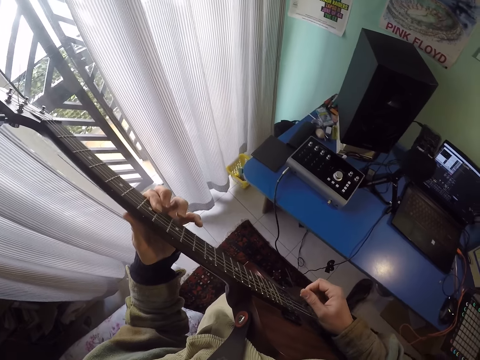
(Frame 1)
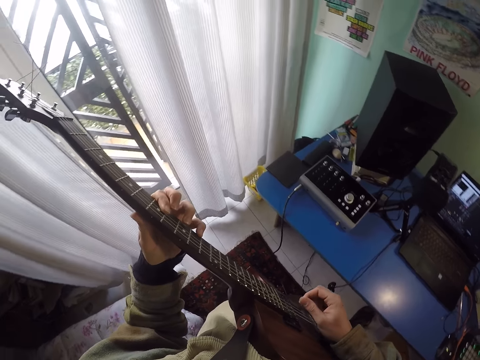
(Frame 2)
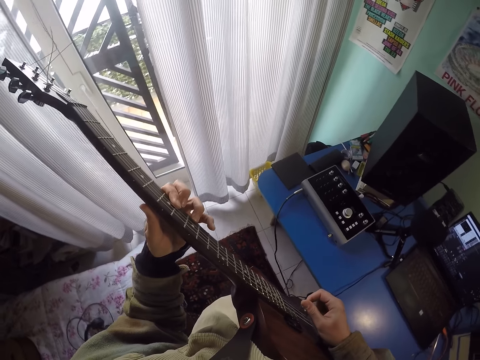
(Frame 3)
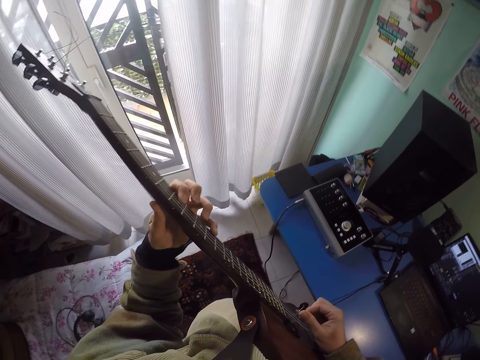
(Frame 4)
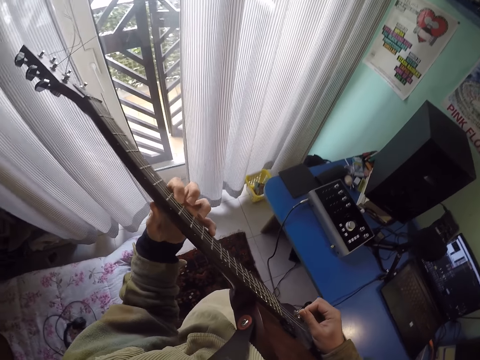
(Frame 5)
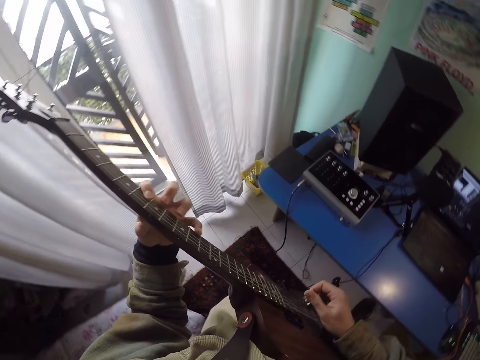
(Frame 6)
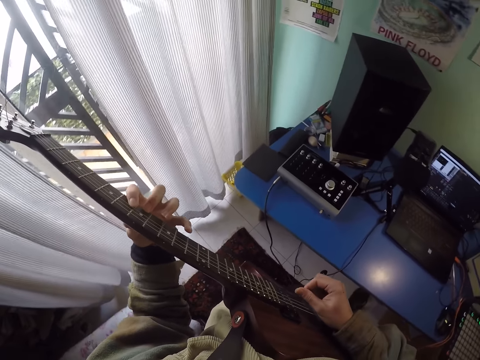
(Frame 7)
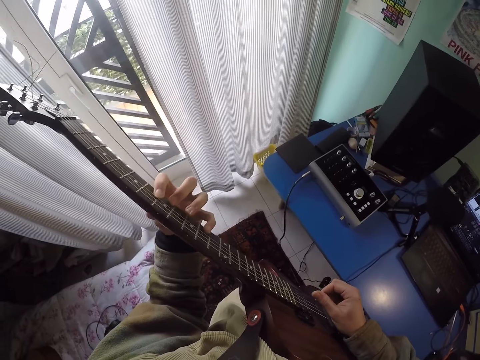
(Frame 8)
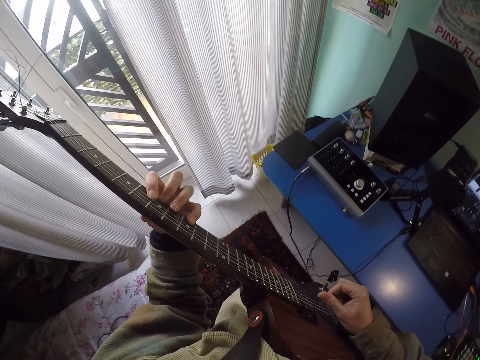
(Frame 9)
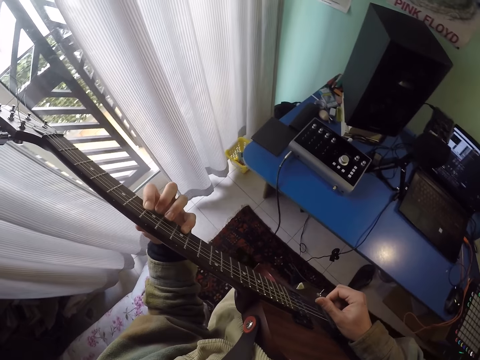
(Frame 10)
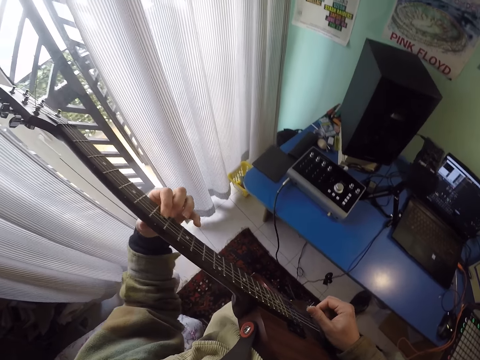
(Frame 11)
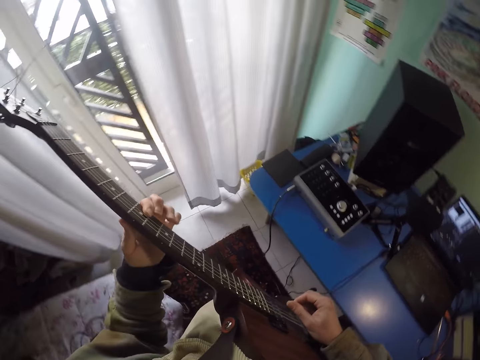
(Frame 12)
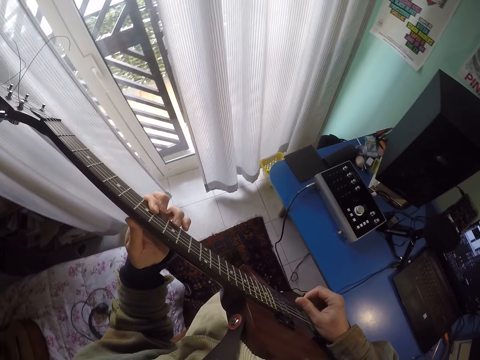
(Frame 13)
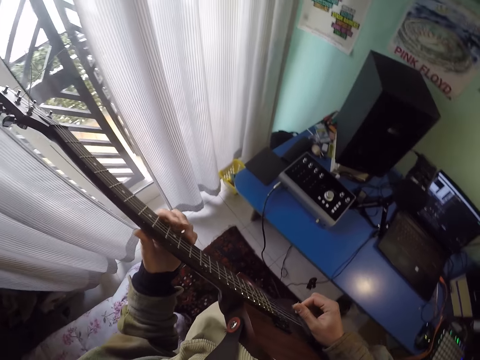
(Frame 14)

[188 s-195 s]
The camera wearer plays a guitar.

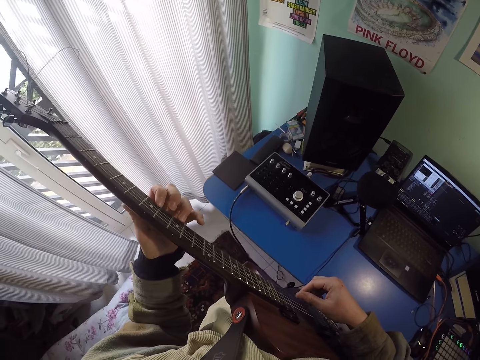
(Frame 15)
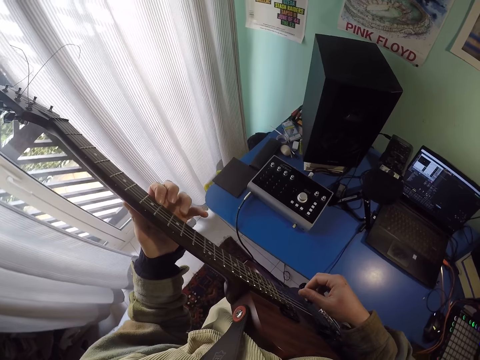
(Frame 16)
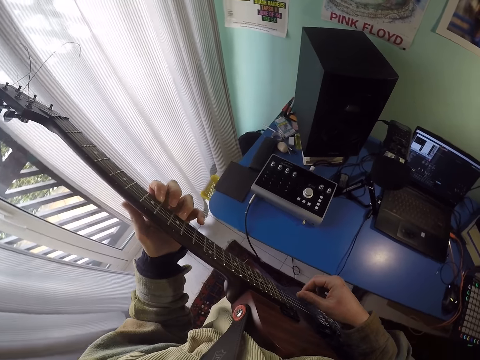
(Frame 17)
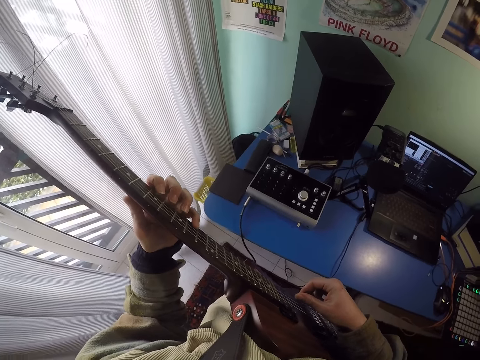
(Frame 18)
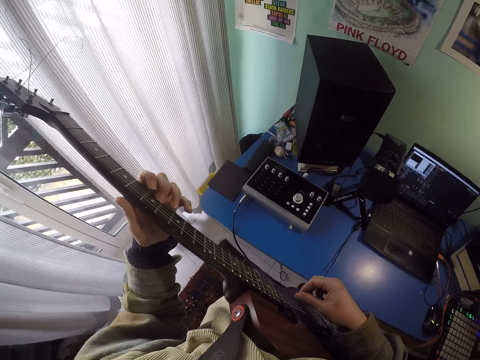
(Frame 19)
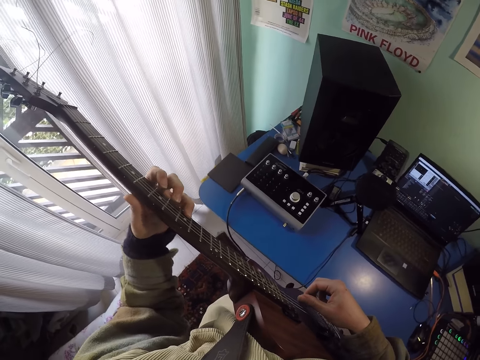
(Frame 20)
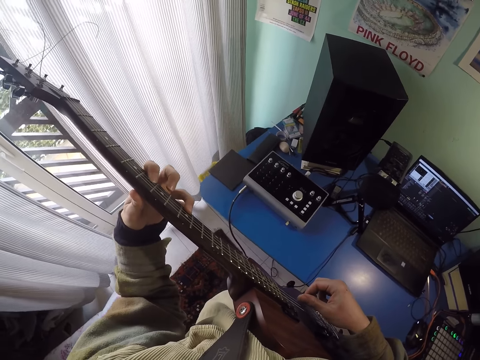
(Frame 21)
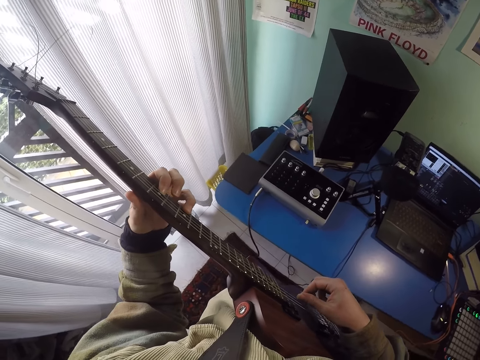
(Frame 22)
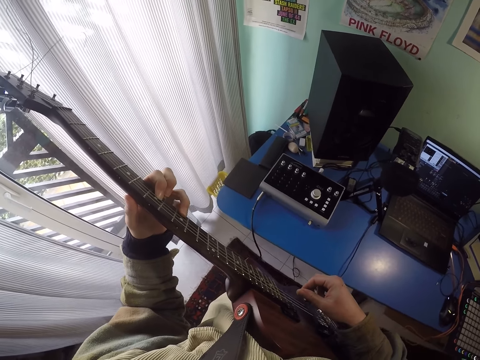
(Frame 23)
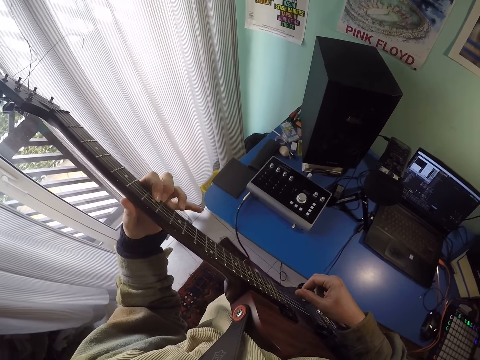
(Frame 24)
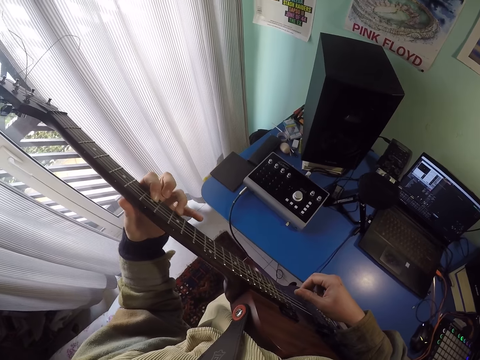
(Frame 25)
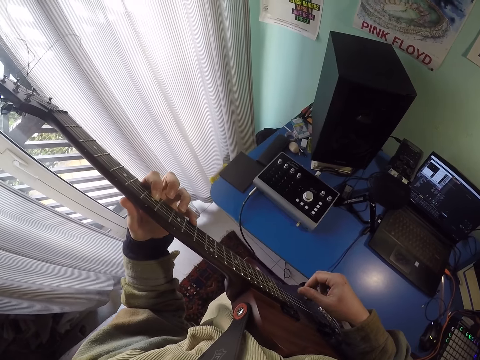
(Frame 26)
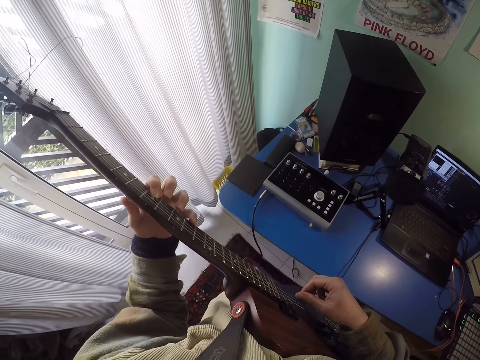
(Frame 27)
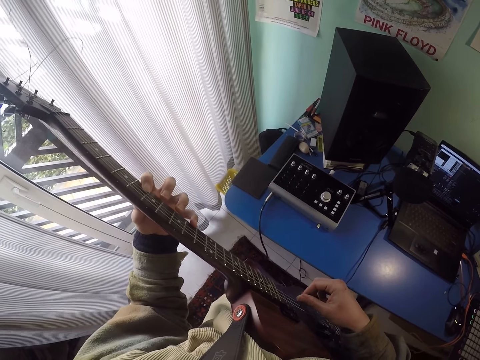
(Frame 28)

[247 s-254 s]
The camera wearer touches a guitar.

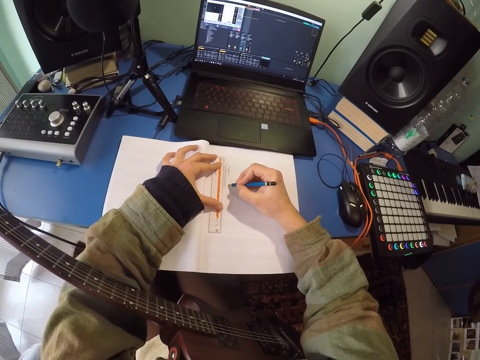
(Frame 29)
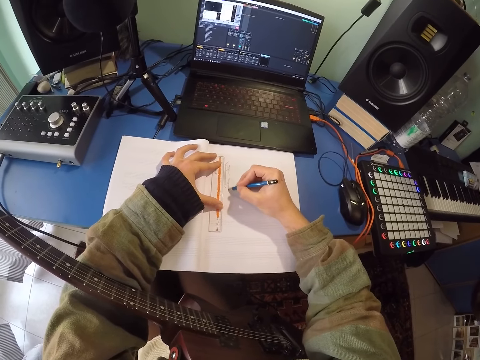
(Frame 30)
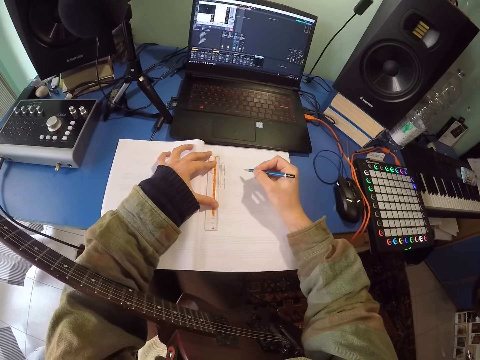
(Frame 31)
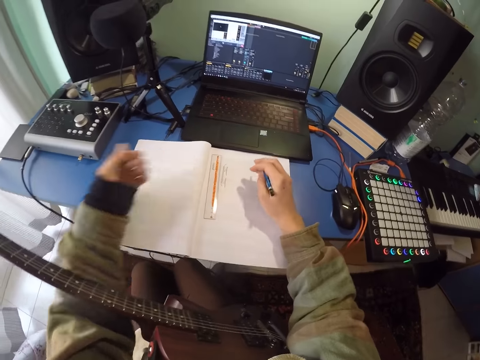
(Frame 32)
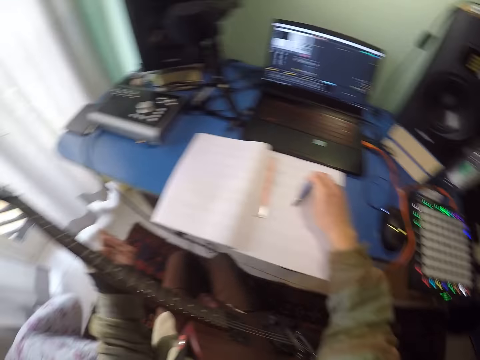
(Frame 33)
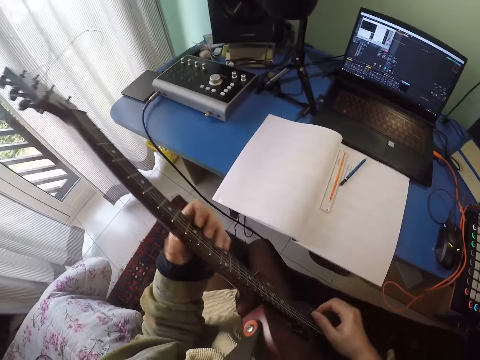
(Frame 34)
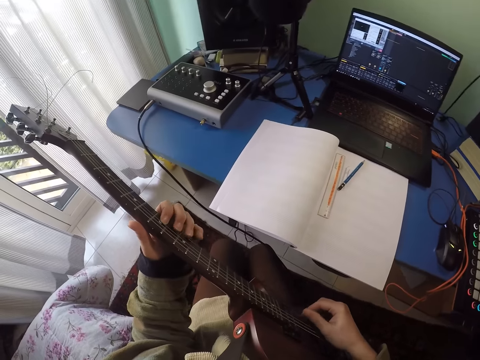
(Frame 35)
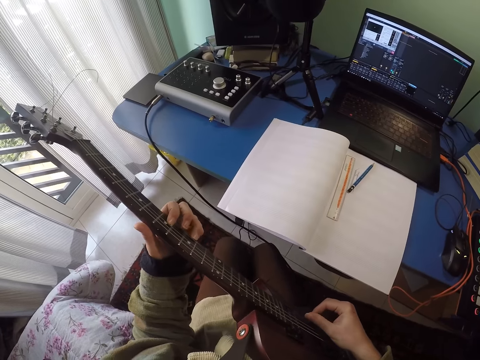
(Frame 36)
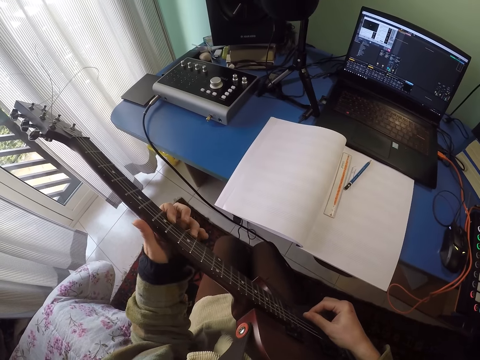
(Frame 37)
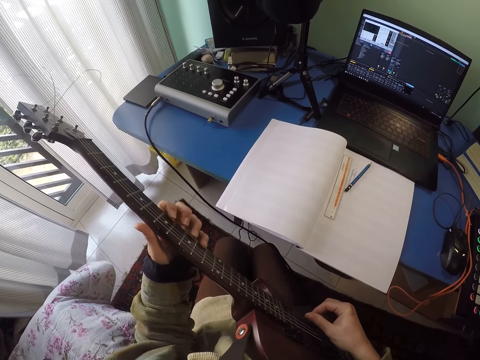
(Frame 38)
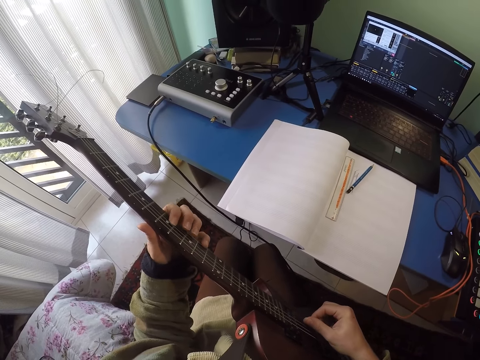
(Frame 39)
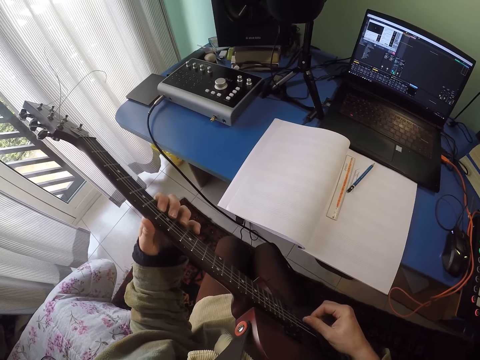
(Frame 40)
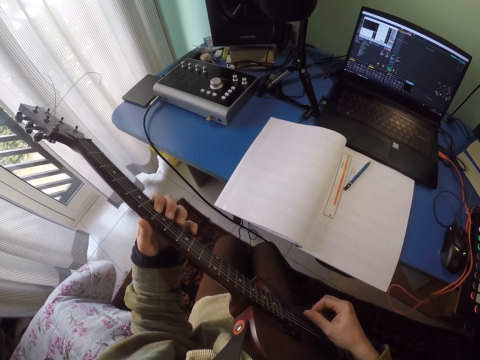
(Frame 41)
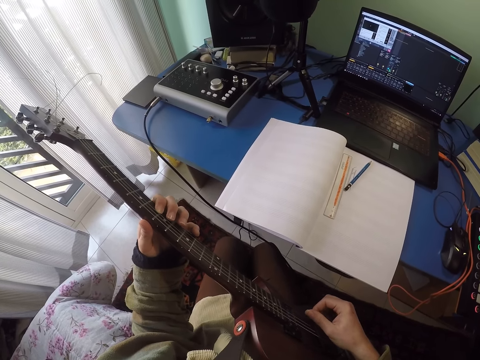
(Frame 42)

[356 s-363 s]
The camera wearer places a pencil on the book. They hold a guitar with the left hand. They play the guitar with both hands.

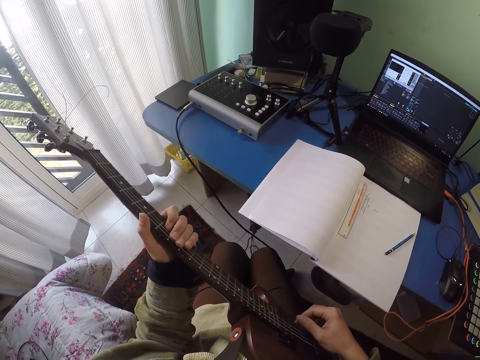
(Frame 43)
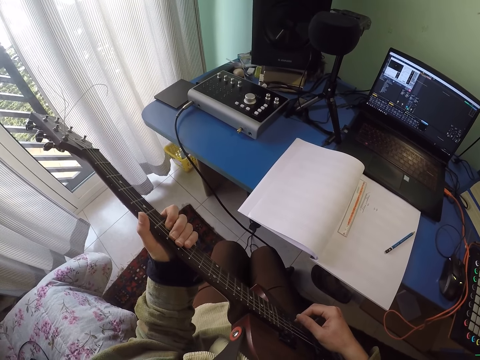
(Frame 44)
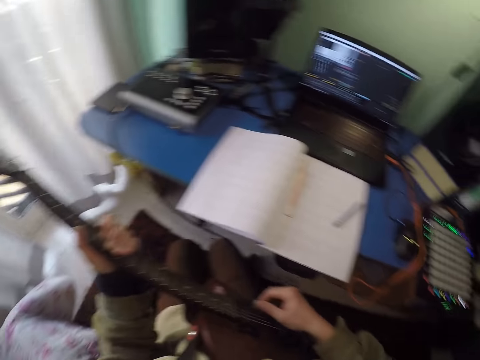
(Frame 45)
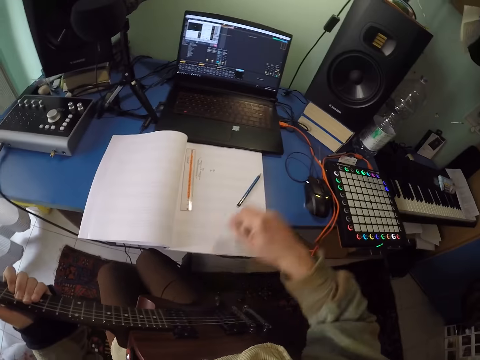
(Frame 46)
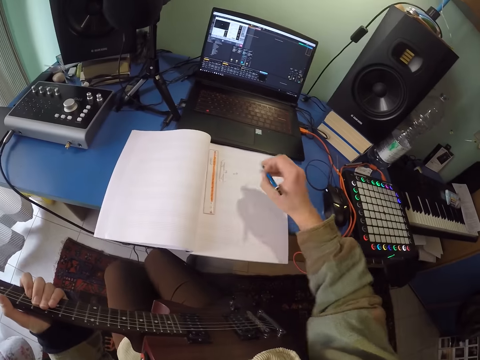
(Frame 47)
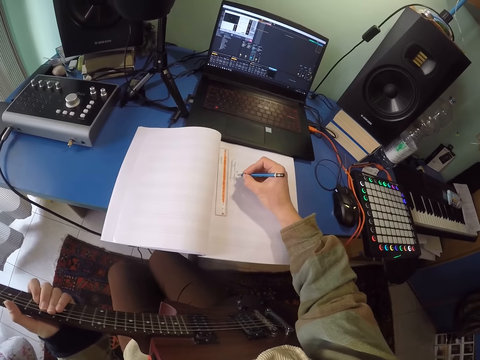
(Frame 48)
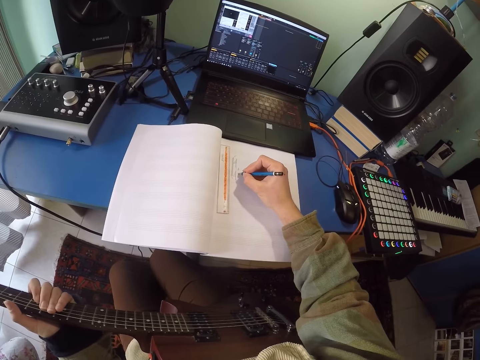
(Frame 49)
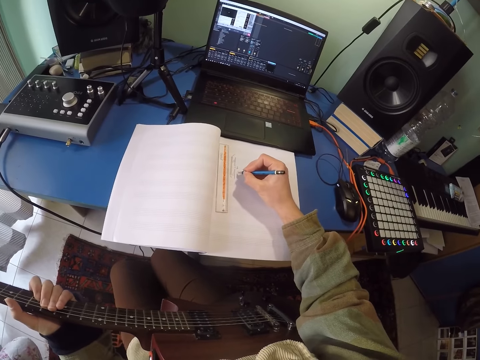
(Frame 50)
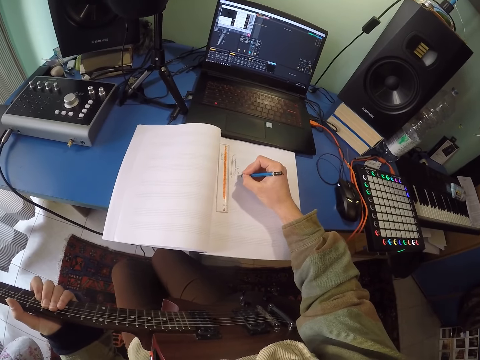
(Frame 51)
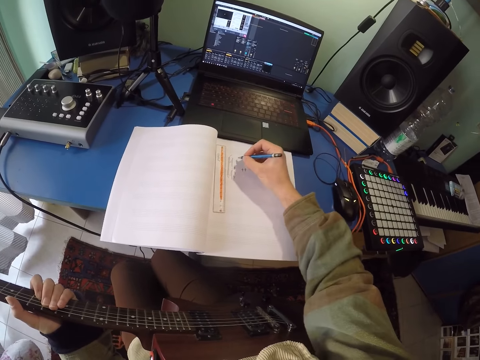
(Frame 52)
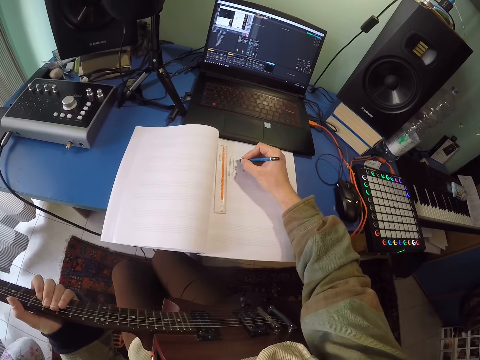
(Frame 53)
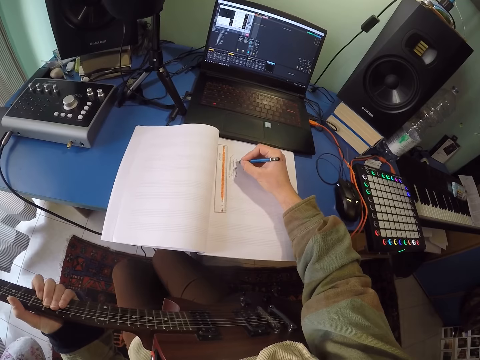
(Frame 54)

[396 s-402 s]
The camera wearer picks up a pencil on the table. They write on the book with the pencil.
